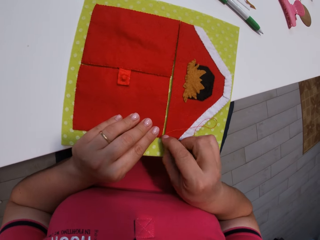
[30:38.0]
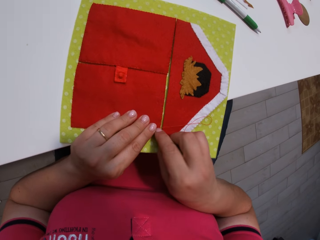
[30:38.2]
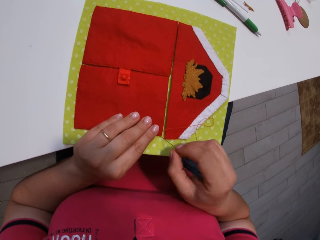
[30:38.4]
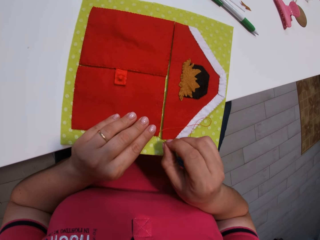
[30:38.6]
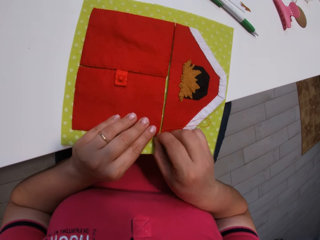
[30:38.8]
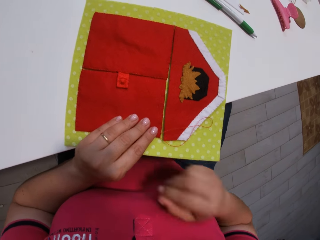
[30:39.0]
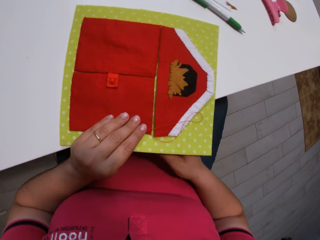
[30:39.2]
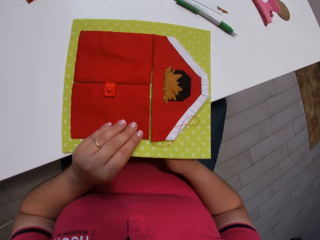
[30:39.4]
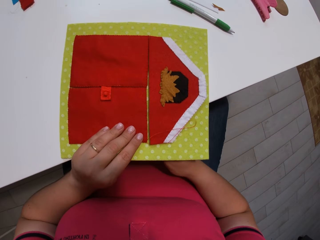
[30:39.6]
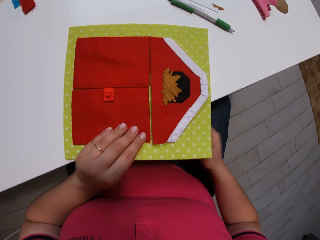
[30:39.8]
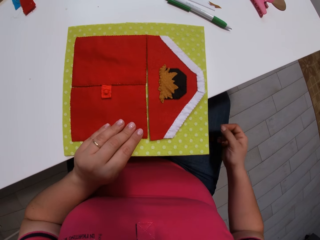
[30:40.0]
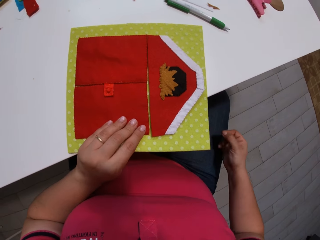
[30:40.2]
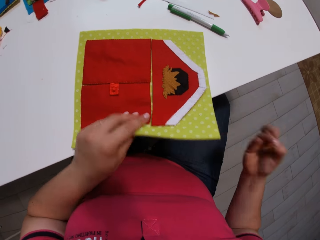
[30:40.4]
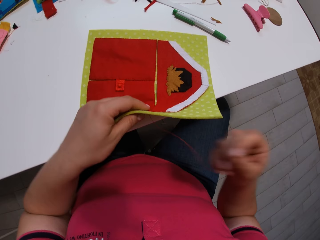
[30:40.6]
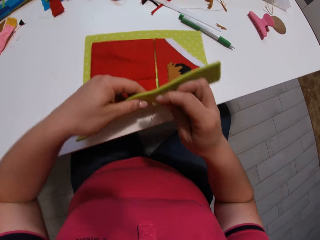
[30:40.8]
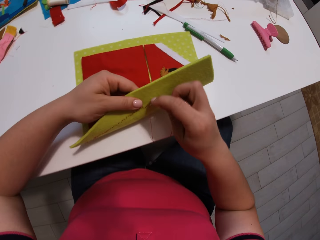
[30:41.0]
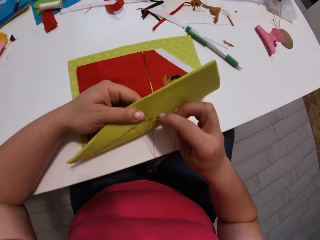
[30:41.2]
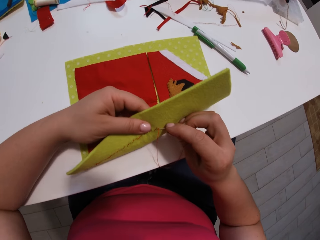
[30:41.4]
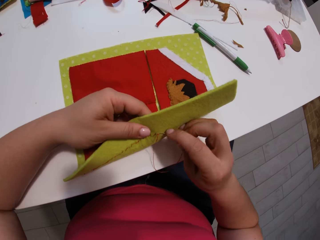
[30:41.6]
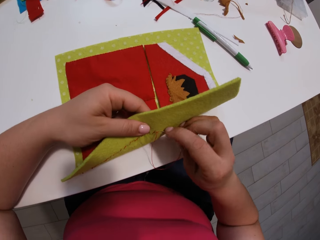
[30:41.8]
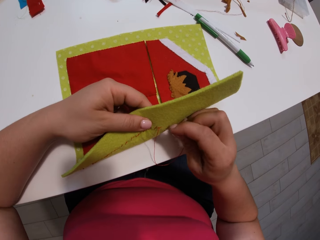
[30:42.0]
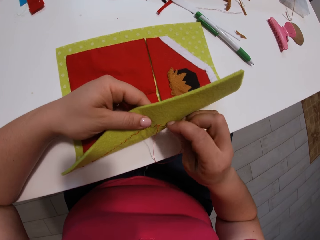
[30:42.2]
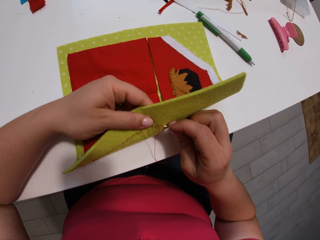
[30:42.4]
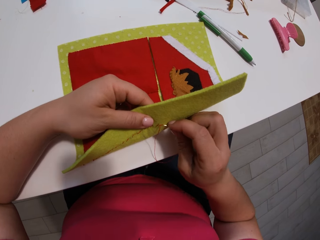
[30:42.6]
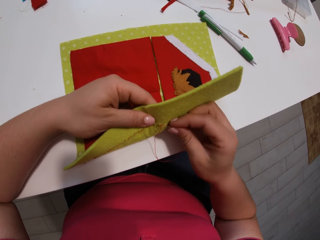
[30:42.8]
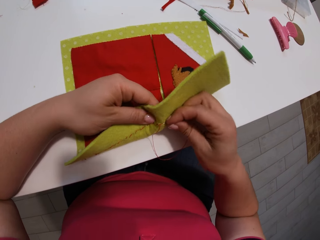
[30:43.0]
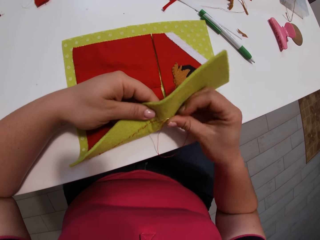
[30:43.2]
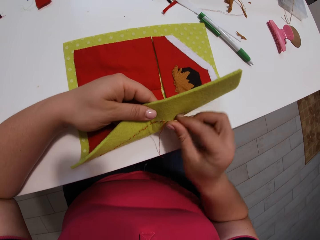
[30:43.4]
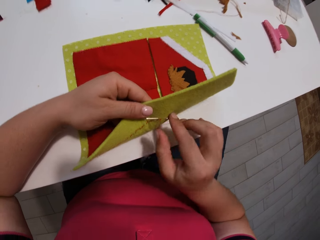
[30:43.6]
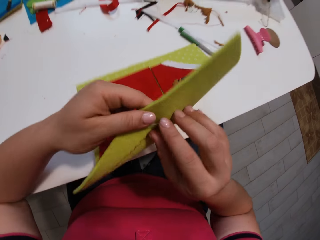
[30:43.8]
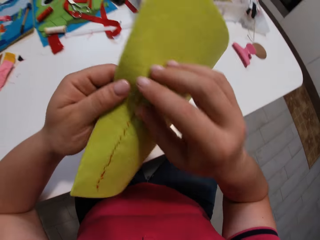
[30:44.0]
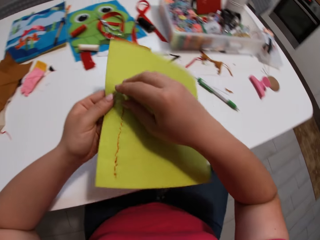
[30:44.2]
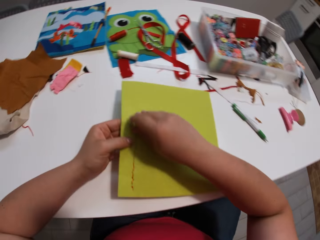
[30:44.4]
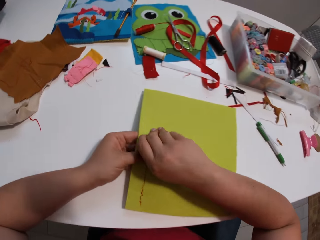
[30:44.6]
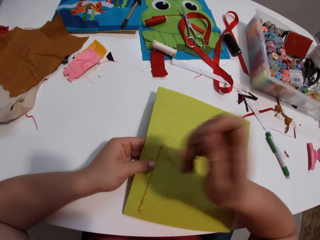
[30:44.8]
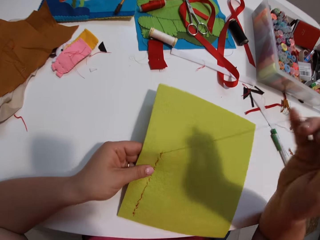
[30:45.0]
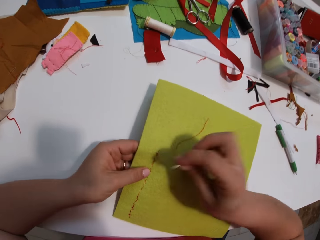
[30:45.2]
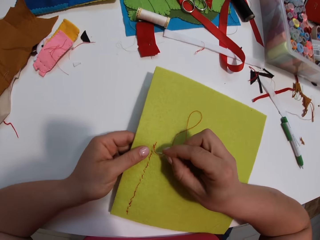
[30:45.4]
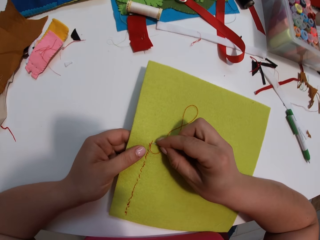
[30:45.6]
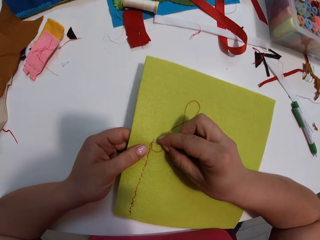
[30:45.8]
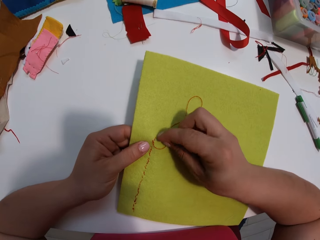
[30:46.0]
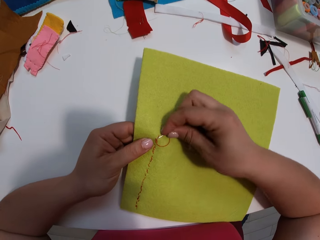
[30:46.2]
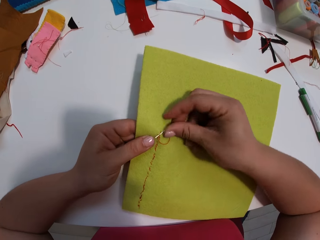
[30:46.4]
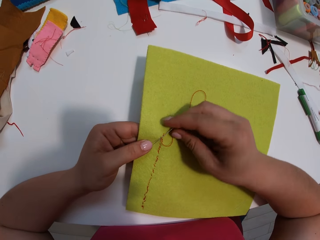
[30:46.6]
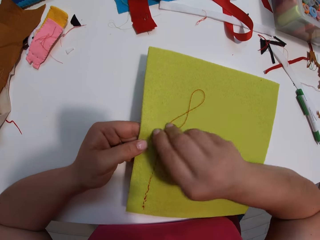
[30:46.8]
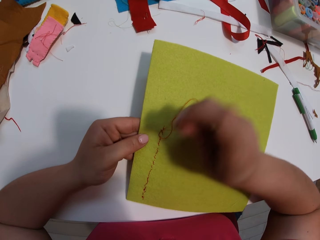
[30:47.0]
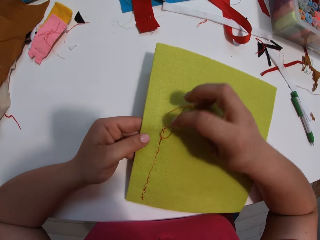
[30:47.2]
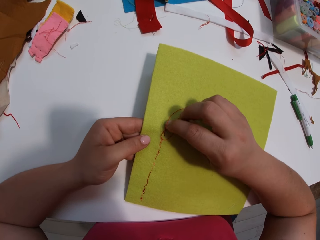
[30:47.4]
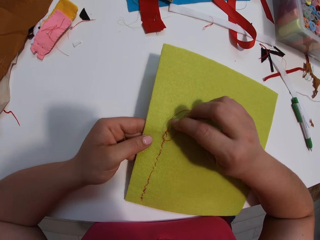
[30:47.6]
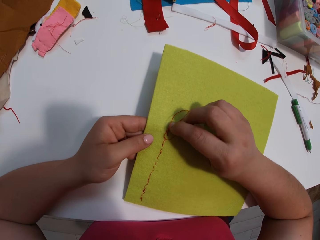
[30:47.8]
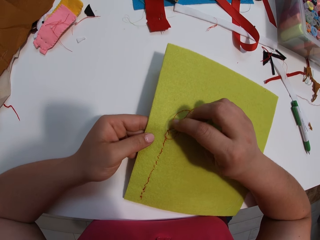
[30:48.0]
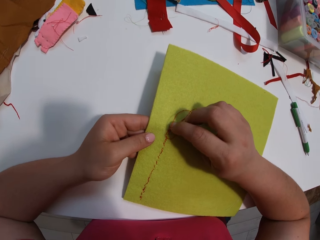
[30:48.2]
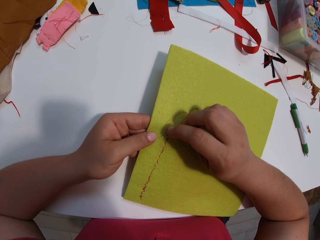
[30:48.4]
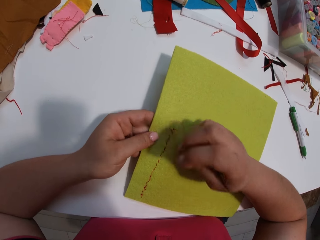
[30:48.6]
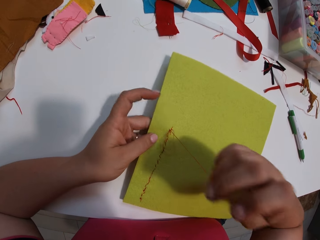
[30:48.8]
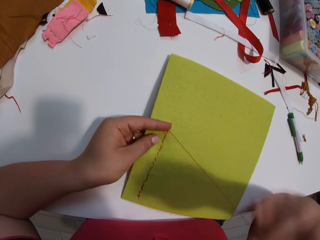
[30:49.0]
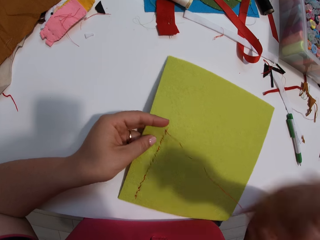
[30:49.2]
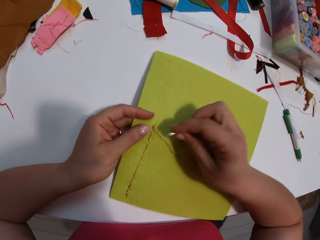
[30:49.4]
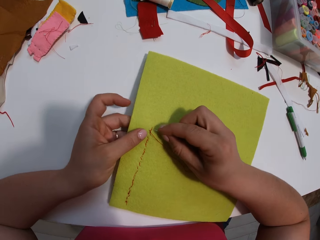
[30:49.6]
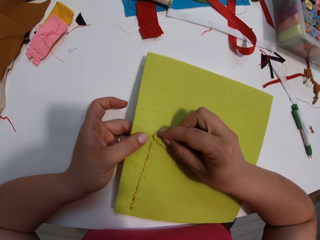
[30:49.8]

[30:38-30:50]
The camera wearer inserts a needle with thread into the cloth. They pull the needle with thread from the cloth. They fold the mat. They insert the needle with thread into the cloth. They sew the mat. They pull the needle with thread from the cloth. They flip the mat. They sew the mat. They insert the needle with thread into the cloth. They pull the needle with thread from the cloth.

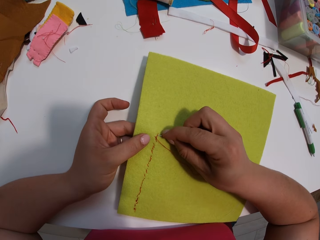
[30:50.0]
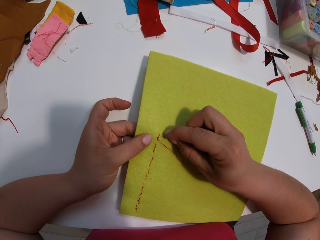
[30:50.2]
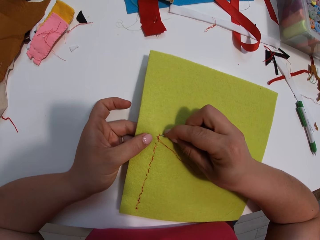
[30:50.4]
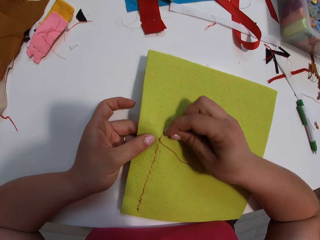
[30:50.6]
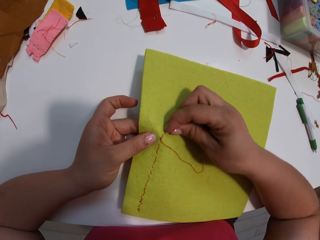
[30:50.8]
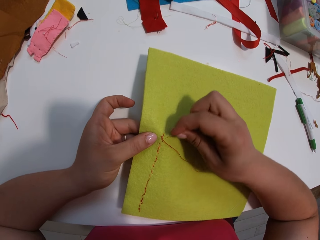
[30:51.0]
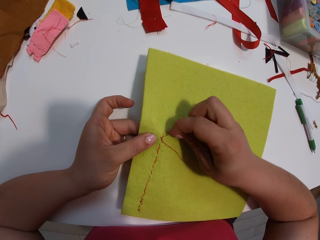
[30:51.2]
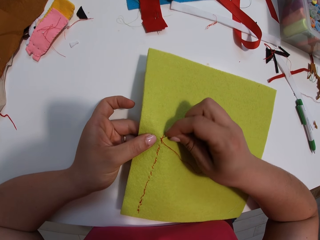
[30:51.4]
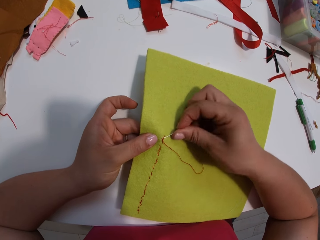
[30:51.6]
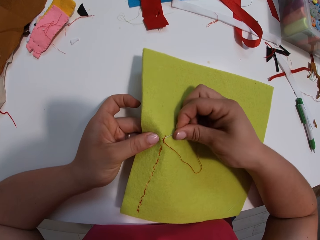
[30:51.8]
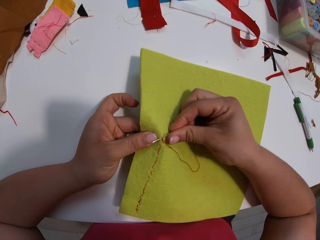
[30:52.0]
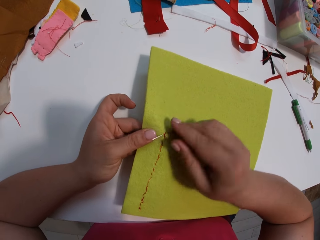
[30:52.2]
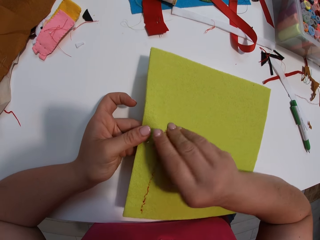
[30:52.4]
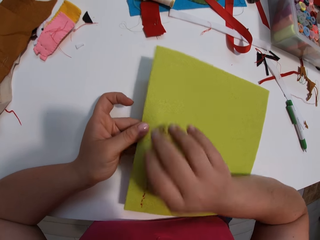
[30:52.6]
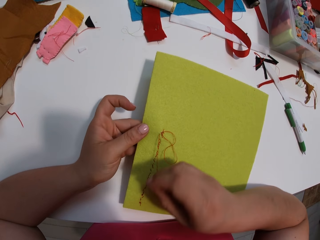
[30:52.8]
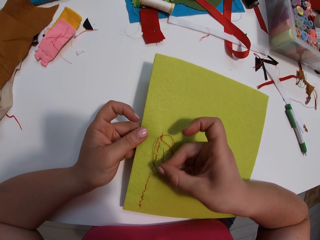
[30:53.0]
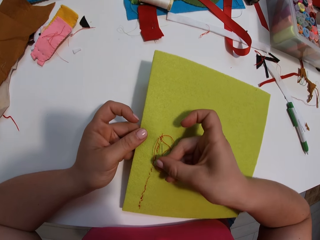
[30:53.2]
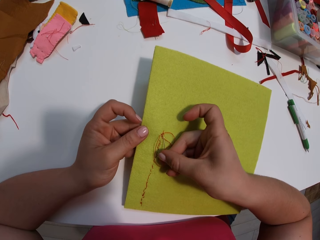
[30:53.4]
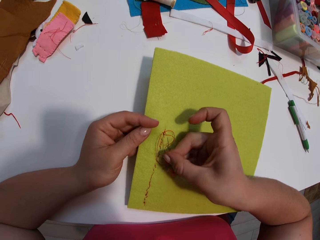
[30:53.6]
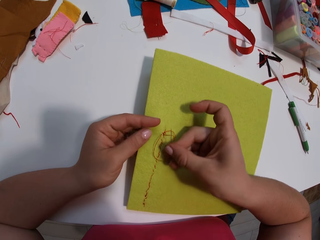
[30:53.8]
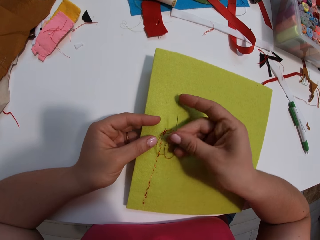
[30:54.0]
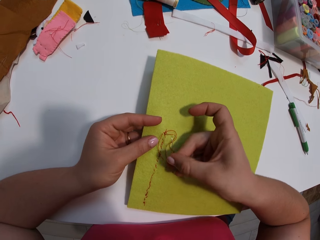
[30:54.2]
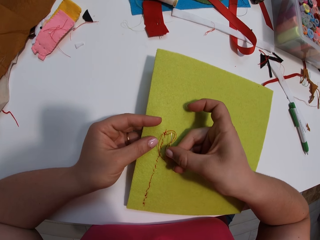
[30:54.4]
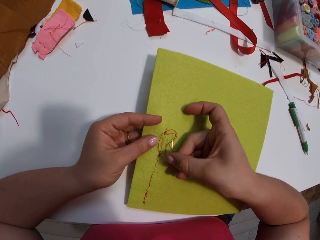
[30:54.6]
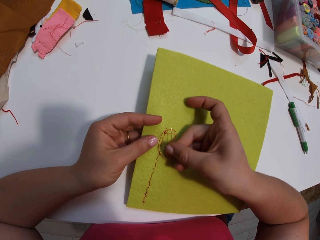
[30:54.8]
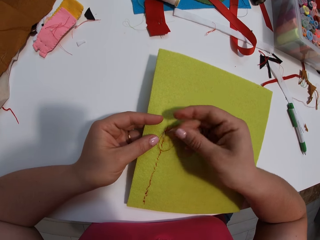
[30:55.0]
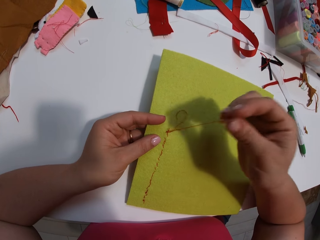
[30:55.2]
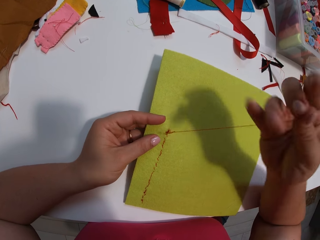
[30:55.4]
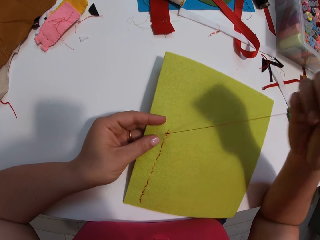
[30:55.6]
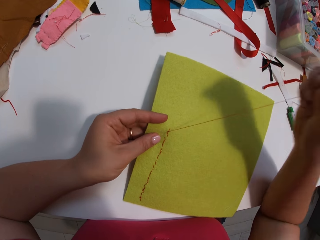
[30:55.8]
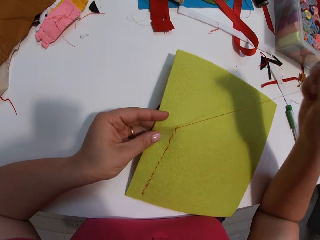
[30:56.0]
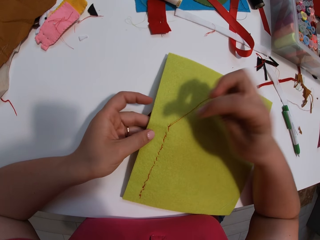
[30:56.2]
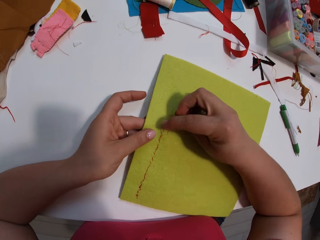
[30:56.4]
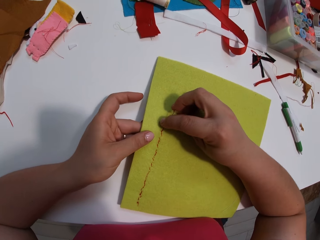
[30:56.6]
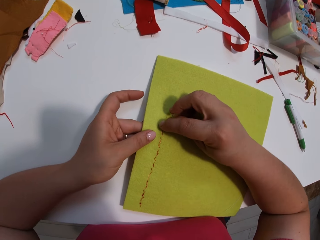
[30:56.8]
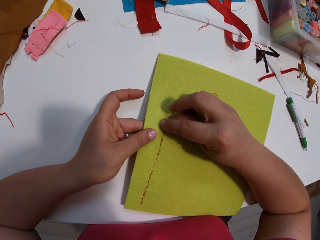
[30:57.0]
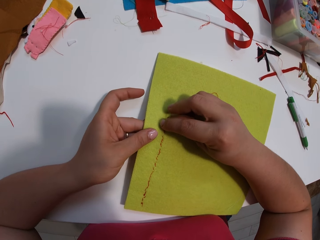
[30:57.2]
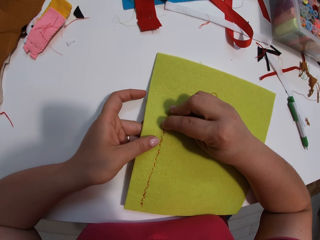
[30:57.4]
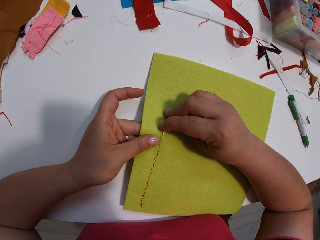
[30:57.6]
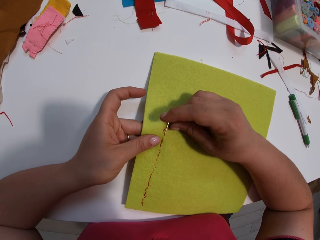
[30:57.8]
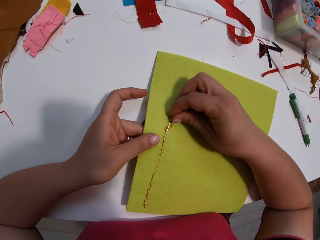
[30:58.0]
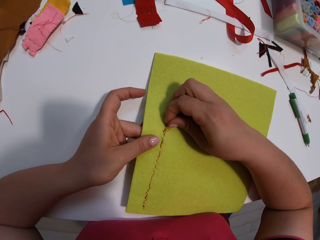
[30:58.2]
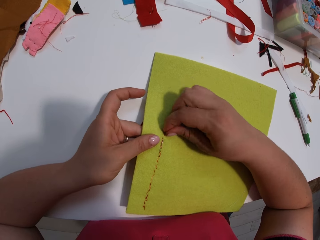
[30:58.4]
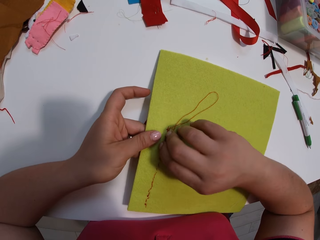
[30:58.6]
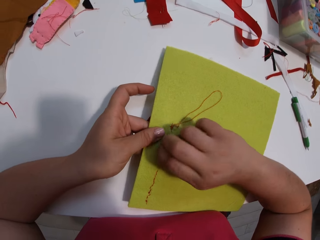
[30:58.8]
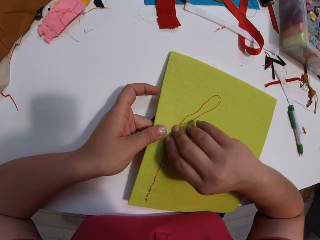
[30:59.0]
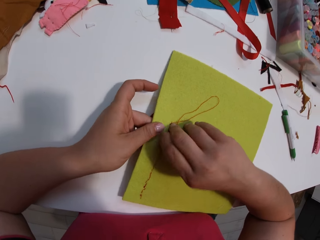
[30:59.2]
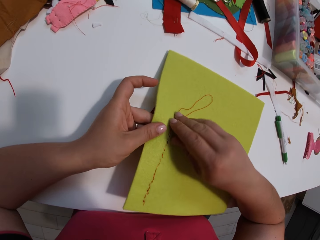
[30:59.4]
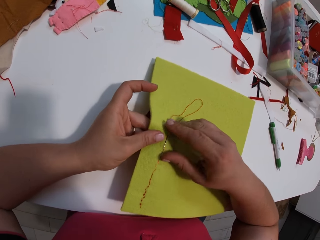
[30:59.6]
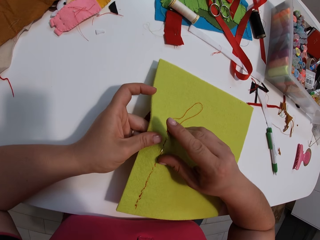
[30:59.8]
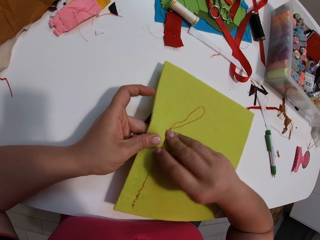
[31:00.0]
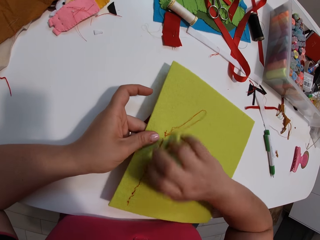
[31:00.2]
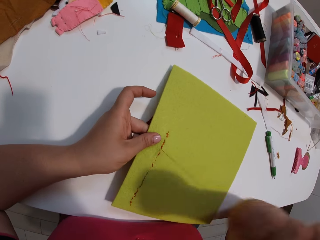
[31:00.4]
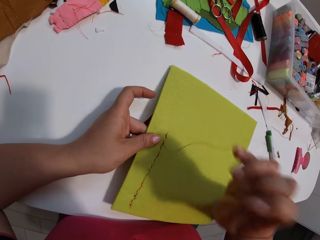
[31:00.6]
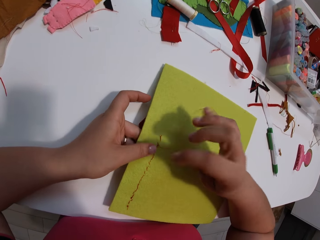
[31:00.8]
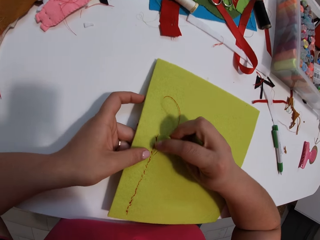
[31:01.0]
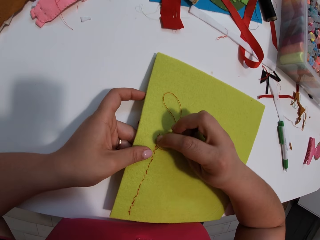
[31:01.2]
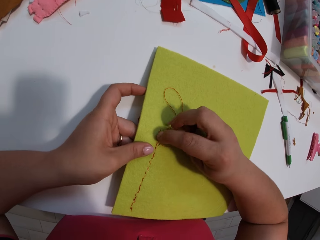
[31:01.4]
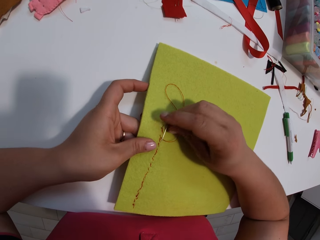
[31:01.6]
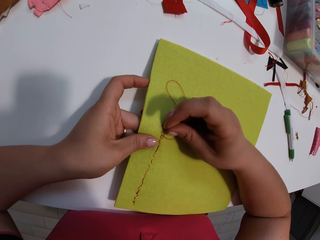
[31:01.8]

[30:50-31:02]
The camera wearer inserts a needle with thread into the cloth. They pull the needle with thread from the cloth. They insert the needle with thread into the cloth. They pull the needle with thread from the cloth.
